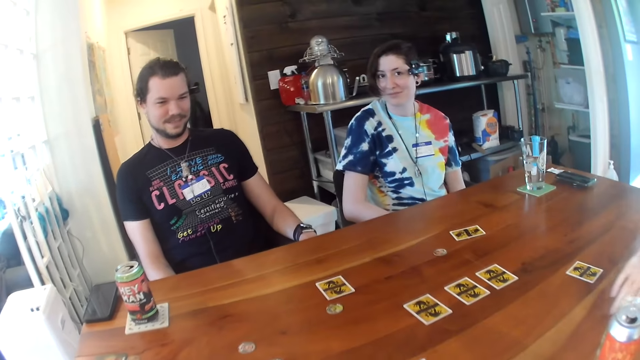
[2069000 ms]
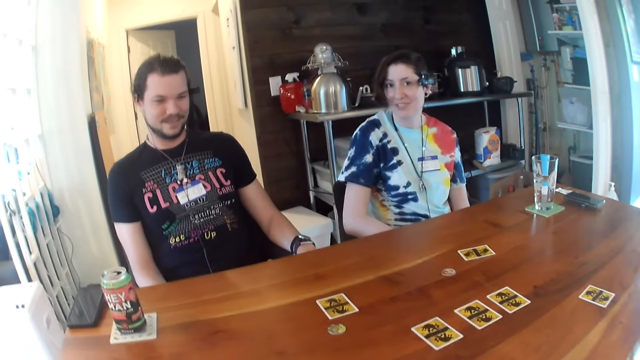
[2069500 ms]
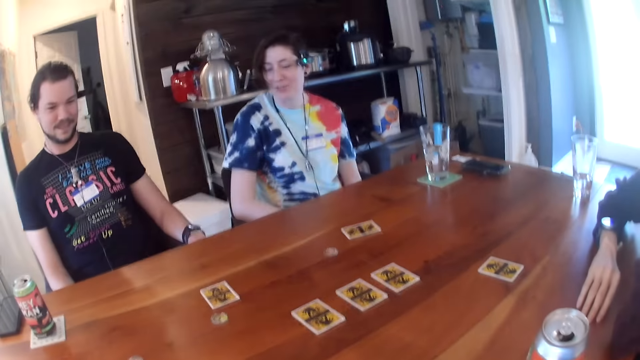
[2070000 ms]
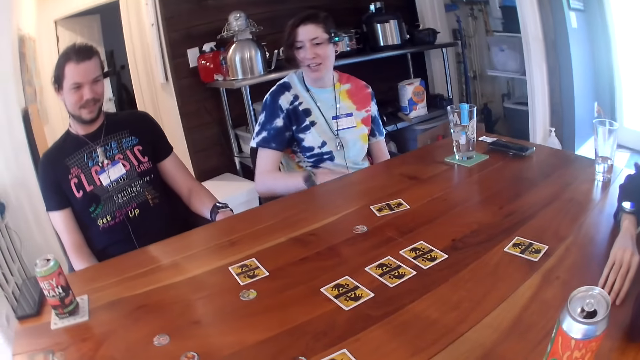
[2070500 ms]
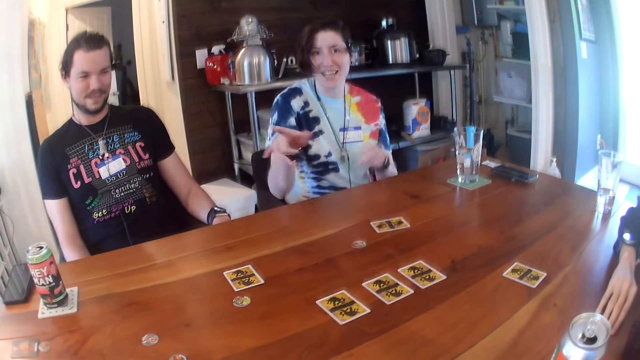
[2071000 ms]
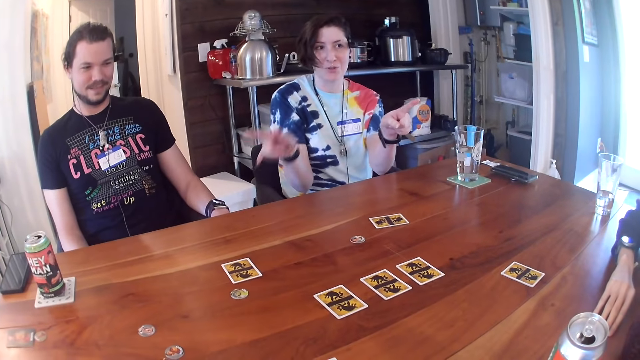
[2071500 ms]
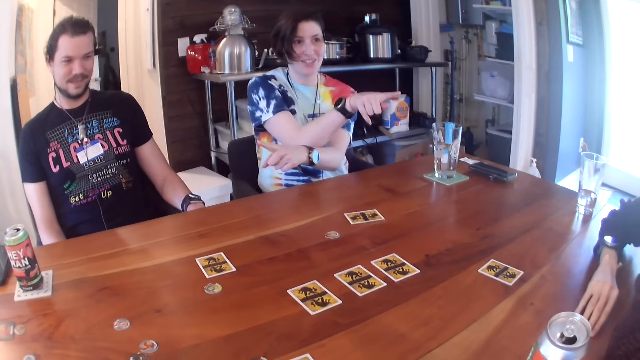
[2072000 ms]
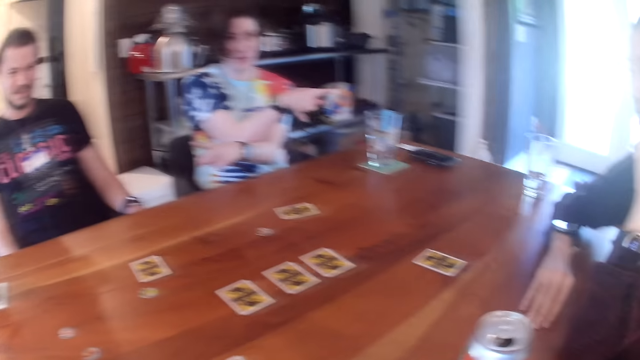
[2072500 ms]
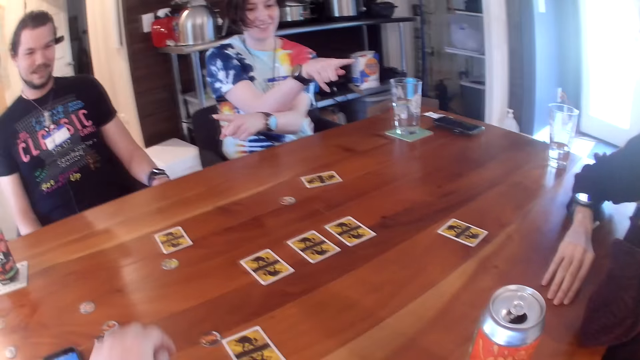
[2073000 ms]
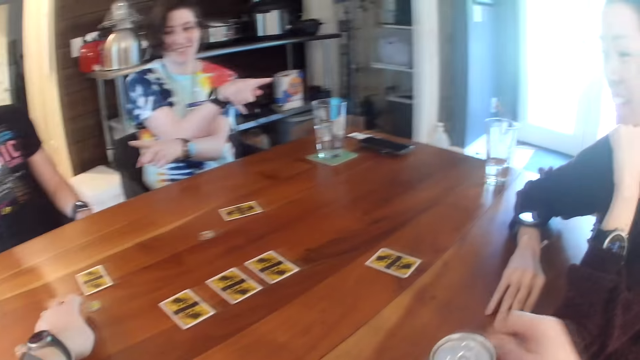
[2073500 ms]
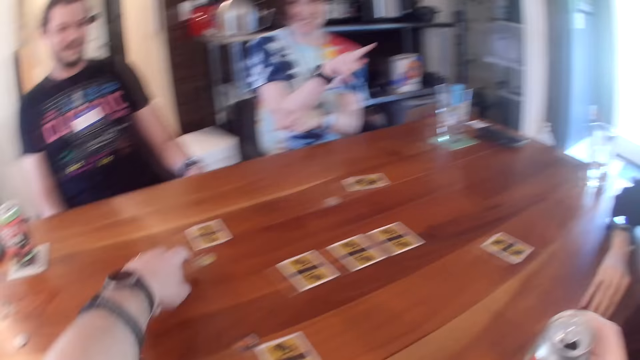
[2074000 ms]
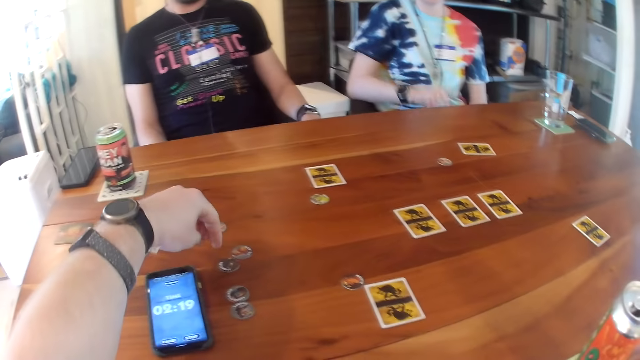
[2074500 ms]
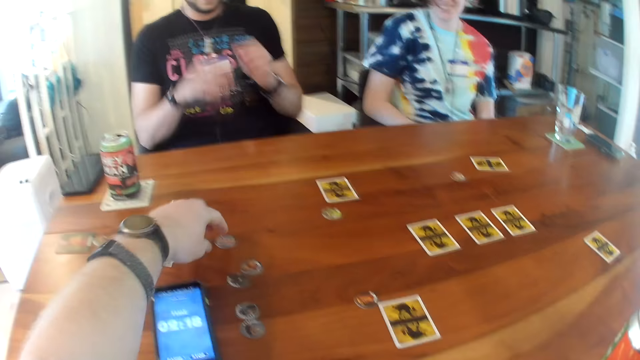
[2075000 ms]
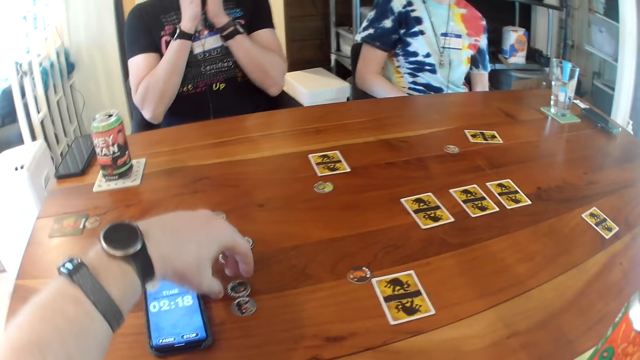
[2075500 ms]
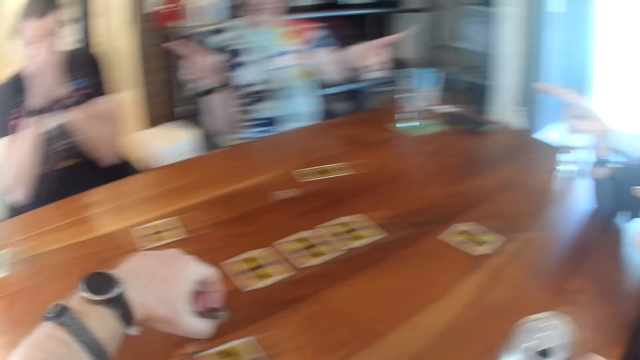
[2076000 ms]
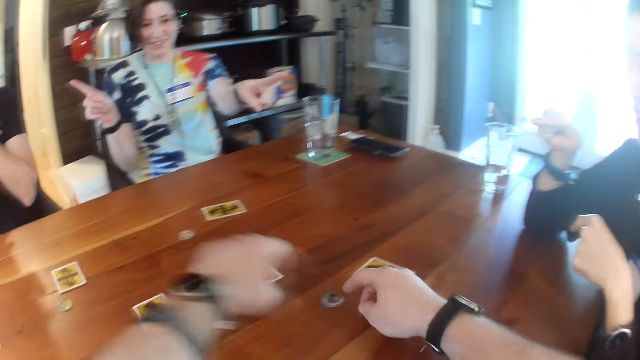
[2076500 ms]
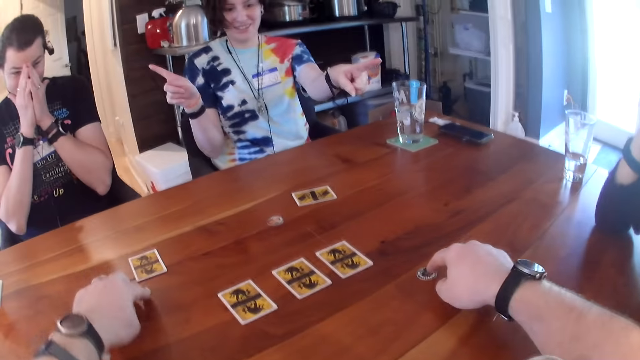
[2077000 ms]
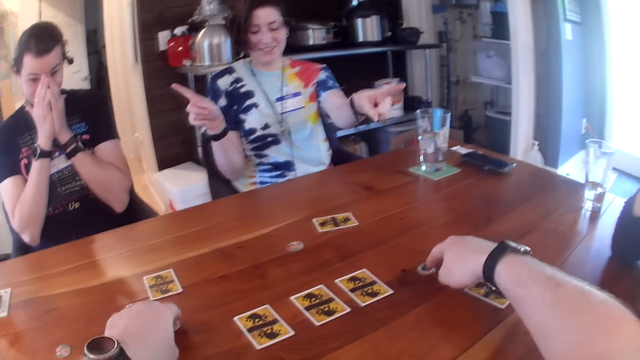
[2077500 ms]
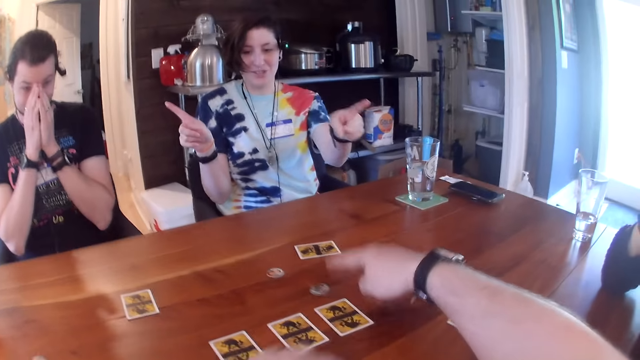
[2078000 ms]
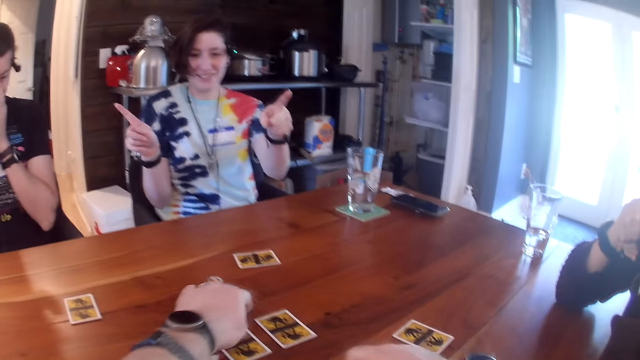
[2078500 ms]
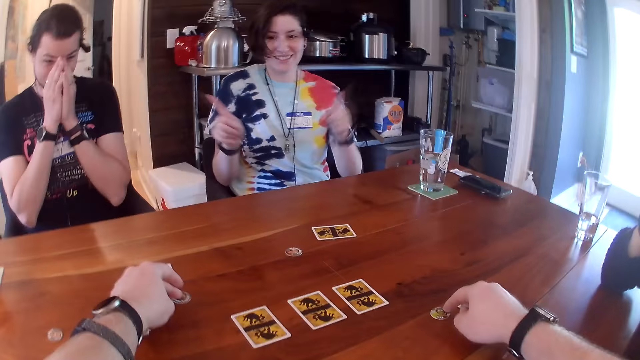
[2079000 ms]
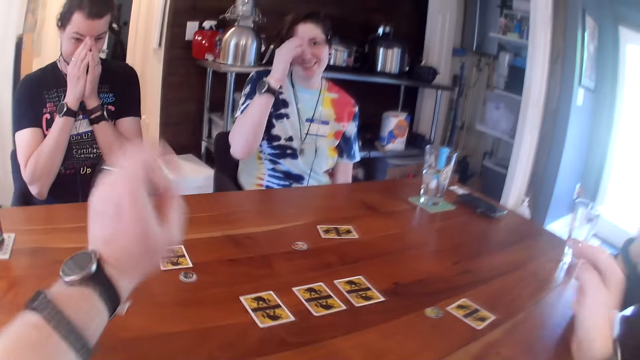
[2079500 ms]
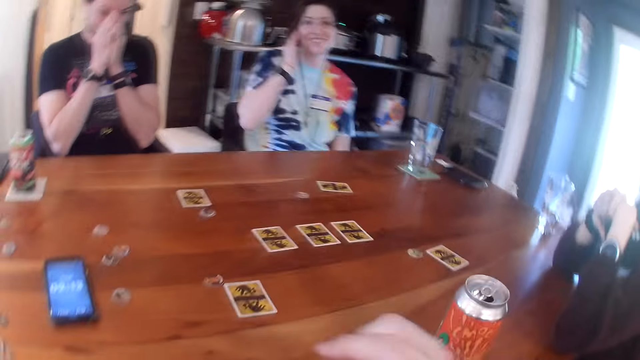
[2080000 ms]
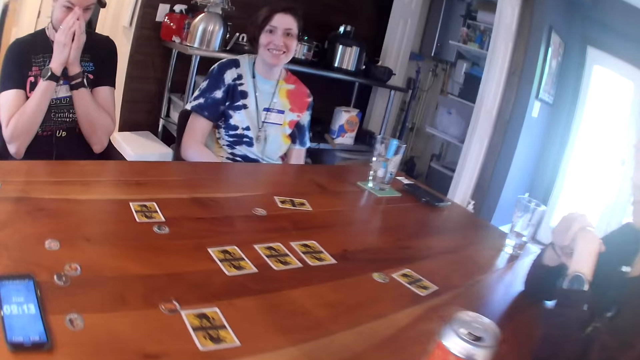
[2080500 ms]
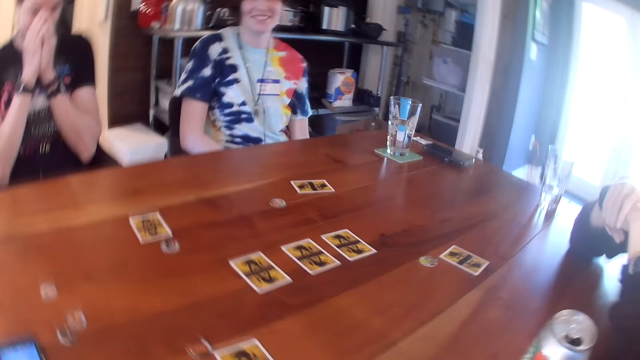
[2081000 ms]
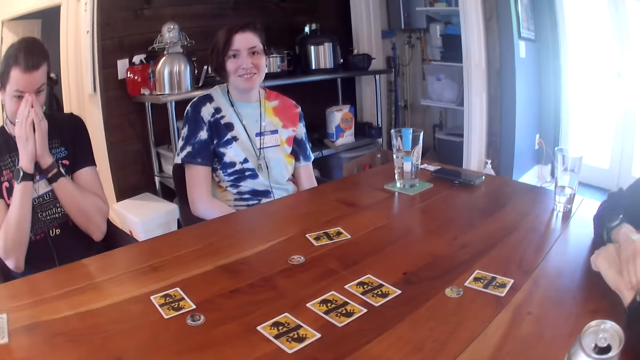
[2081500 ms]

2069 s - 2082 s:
The camera wearer moves a chip on the table with his left hand. He moves the chip on the table with his right hand. He moves the chip on the table with his left hand. He does so again. He moves the chip on the table with his right hand.

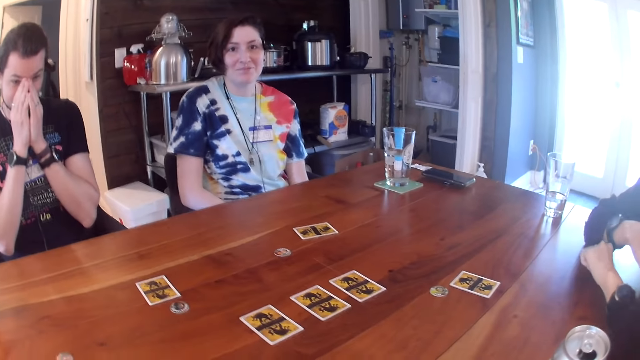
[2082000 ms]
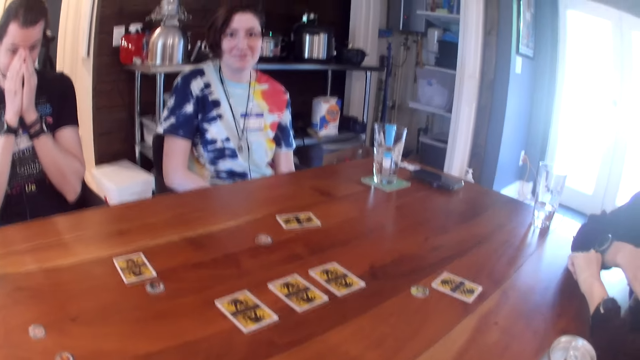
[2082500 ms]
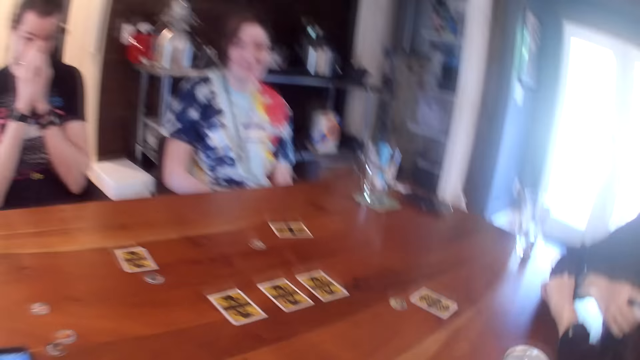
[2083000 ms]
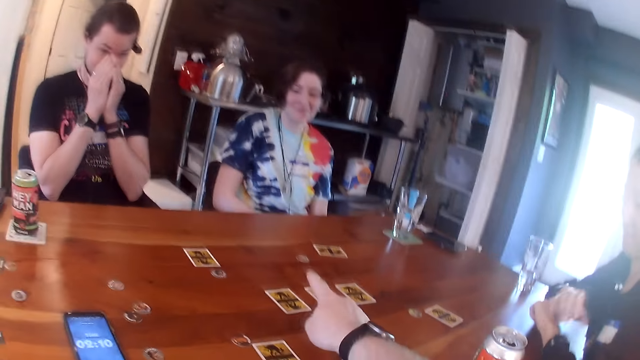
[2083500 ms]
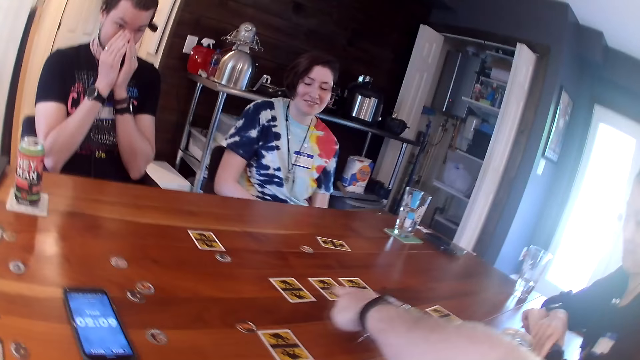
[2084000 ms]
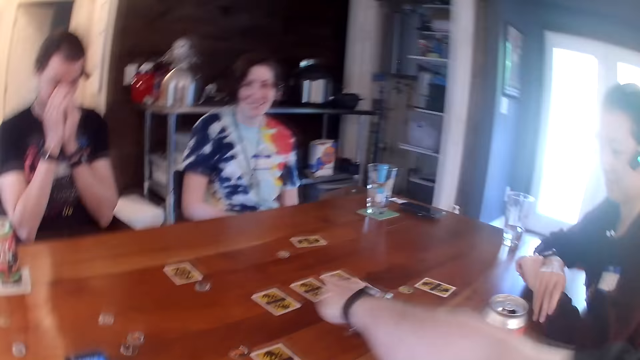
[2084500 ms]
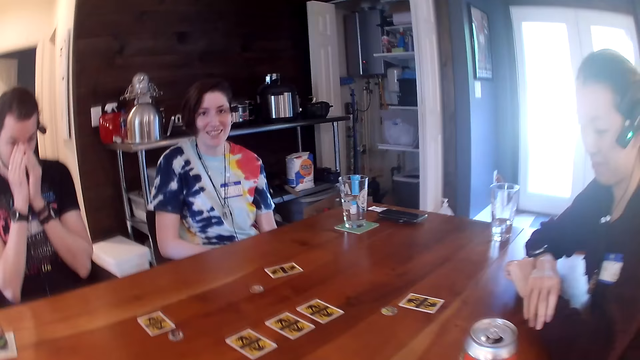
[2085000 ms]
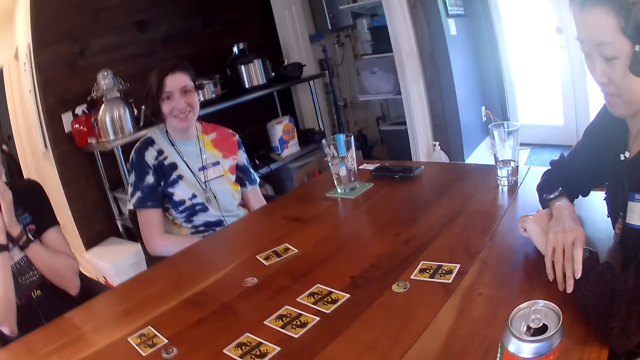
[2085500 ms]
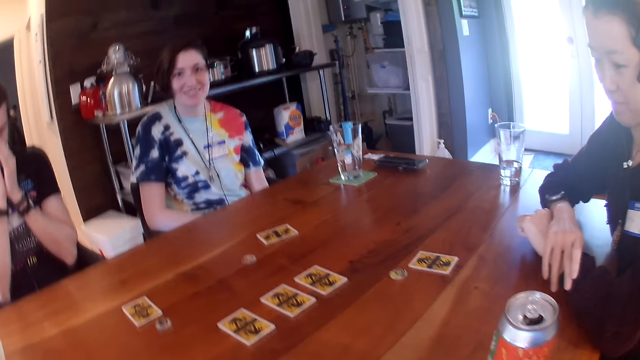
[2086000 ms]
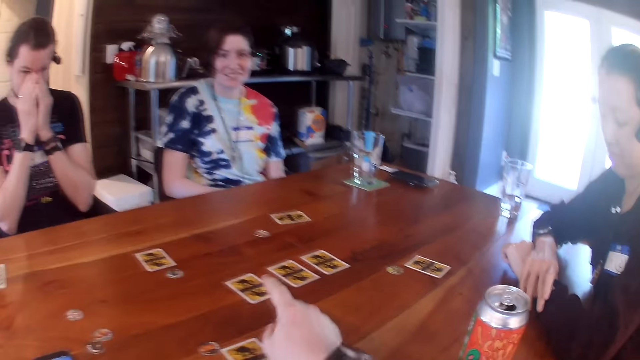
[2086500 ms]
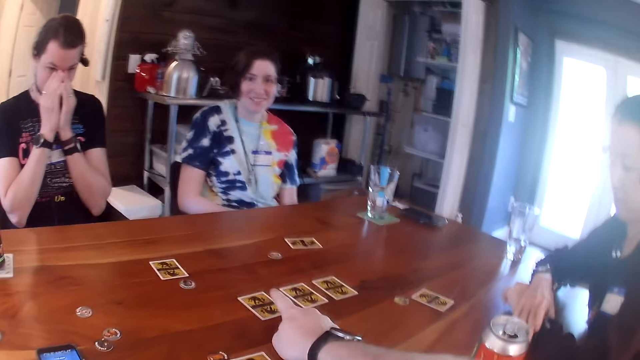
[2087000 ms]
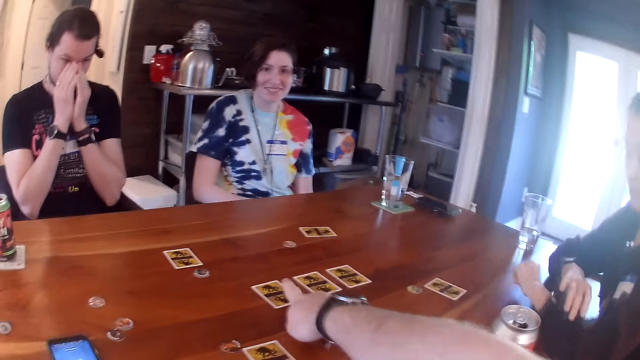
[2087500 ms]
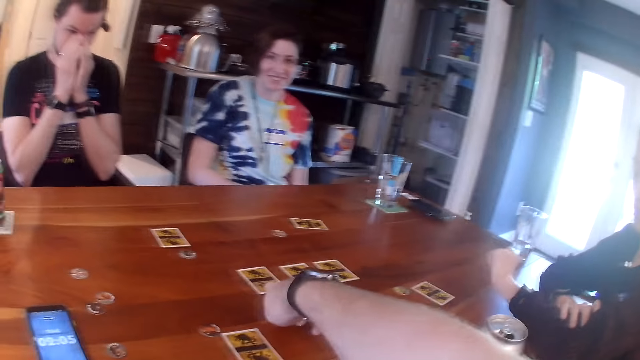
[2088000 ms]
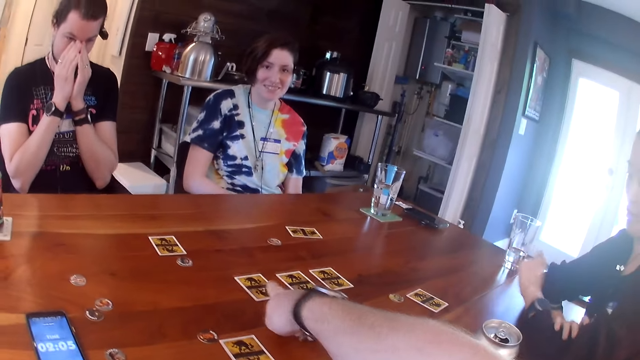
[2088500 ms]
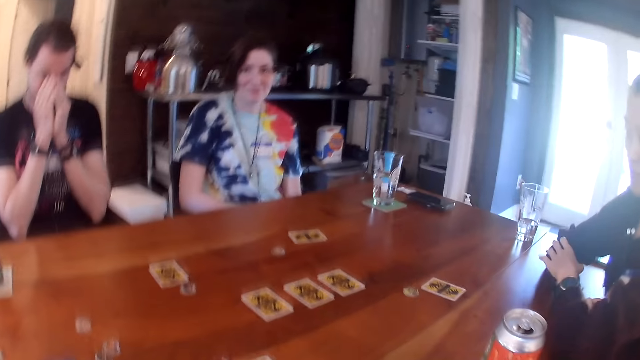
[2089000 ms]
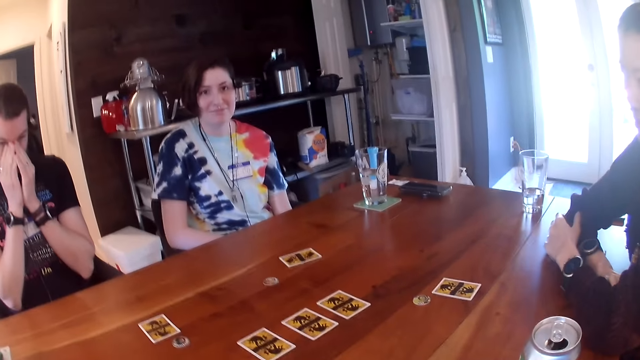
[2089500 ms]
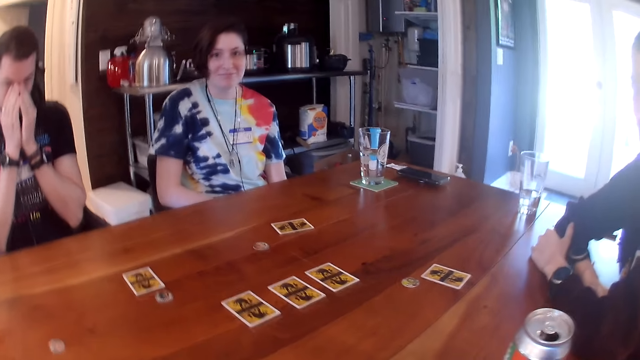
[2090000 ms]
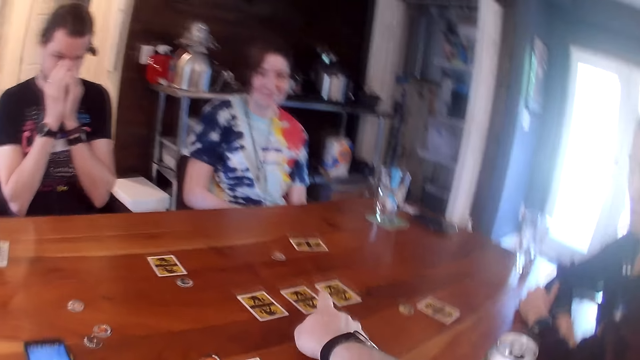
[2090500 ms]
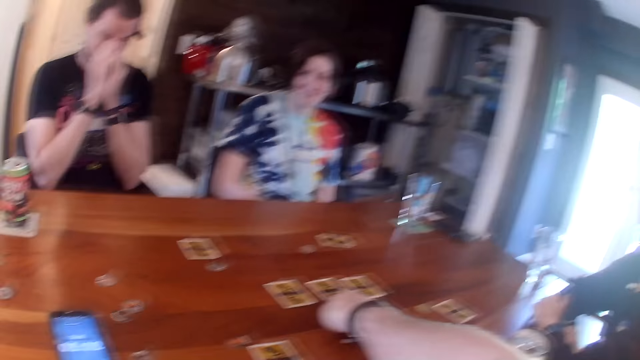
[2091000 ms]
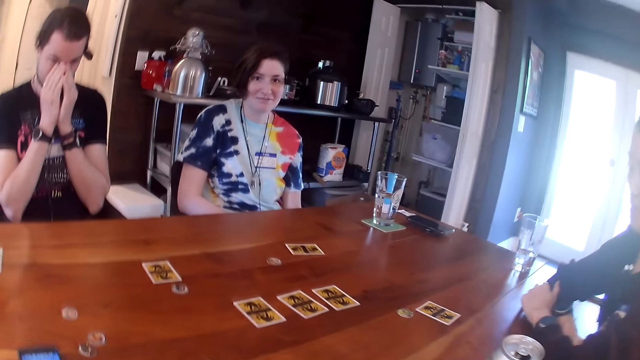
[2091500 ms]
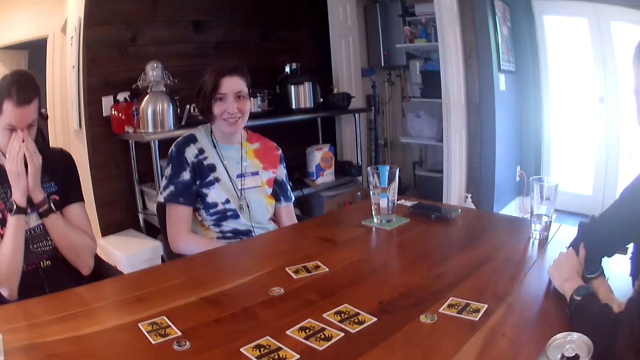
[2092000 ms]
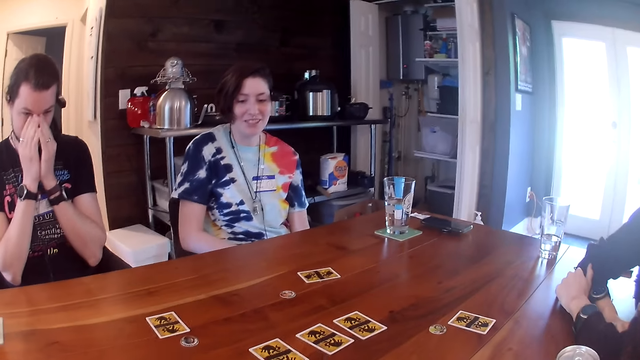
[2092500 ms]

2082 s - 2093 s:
The camera wearer points at the cards on the table. He touches the card on the table with his right hand. He does so again.
